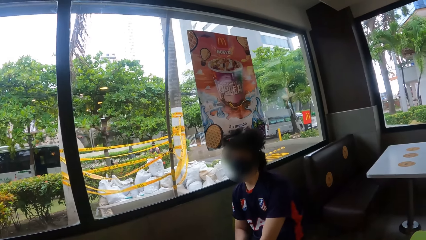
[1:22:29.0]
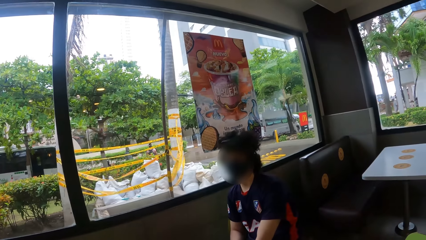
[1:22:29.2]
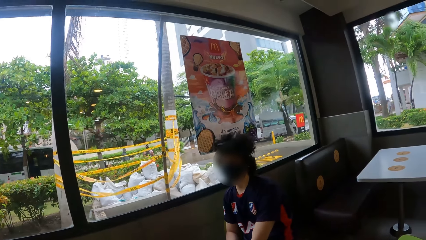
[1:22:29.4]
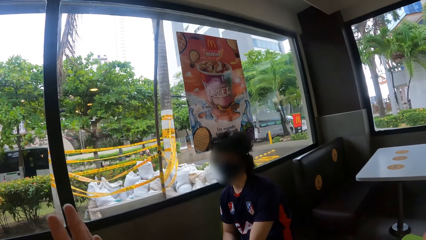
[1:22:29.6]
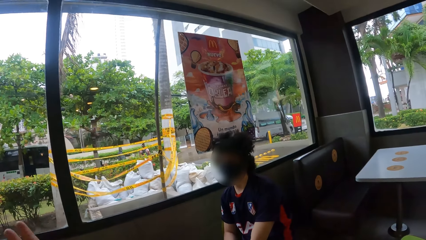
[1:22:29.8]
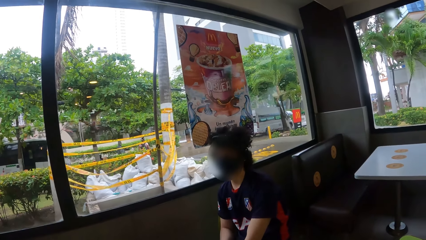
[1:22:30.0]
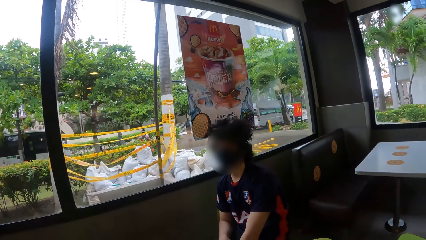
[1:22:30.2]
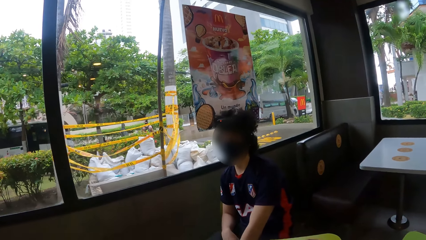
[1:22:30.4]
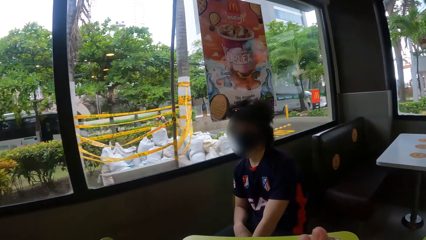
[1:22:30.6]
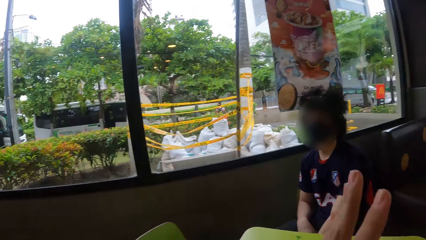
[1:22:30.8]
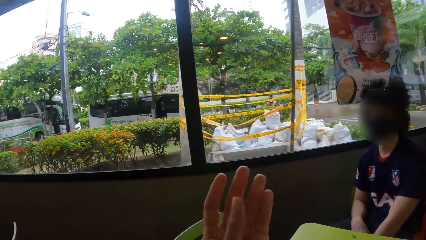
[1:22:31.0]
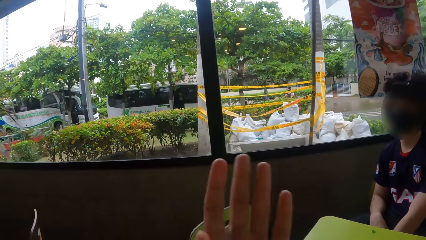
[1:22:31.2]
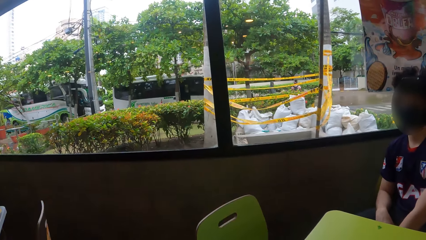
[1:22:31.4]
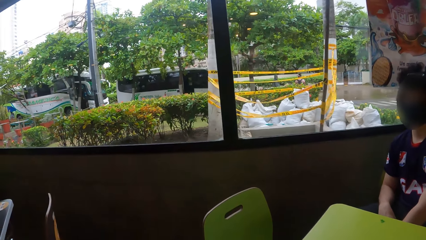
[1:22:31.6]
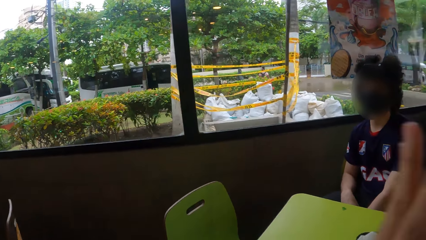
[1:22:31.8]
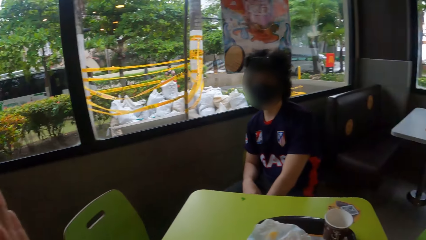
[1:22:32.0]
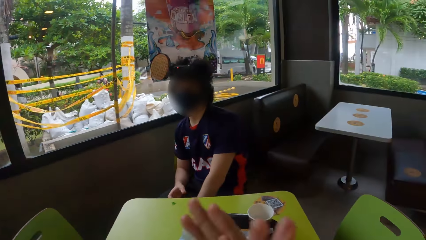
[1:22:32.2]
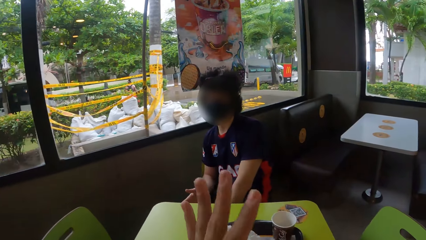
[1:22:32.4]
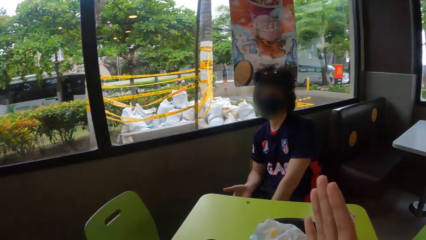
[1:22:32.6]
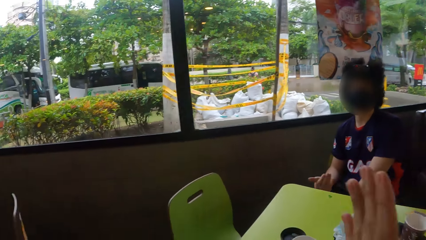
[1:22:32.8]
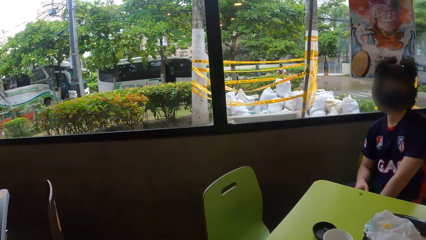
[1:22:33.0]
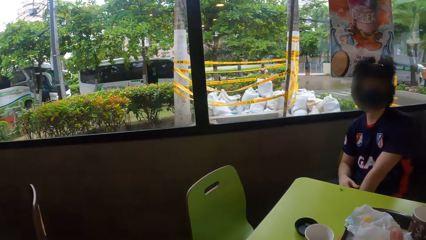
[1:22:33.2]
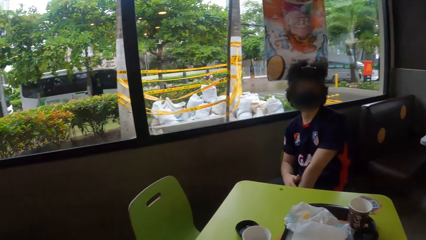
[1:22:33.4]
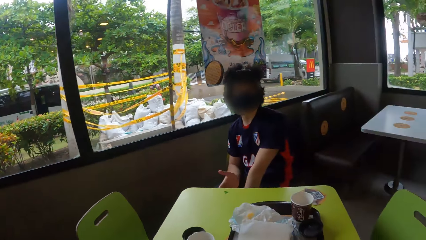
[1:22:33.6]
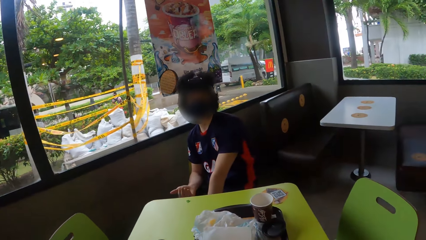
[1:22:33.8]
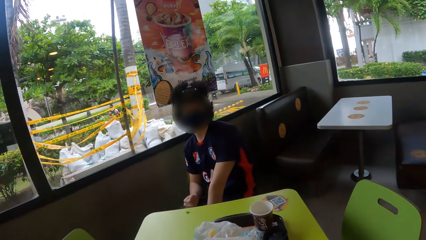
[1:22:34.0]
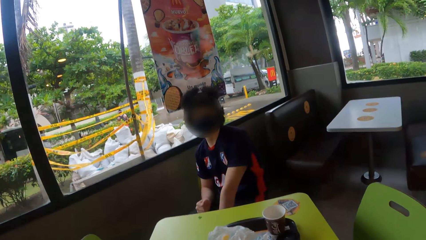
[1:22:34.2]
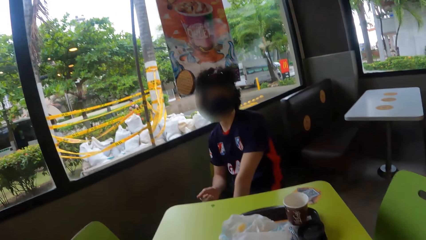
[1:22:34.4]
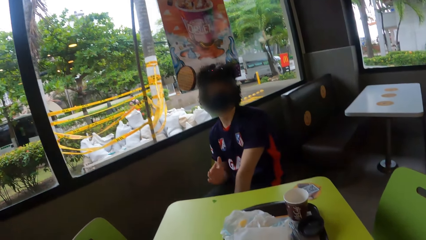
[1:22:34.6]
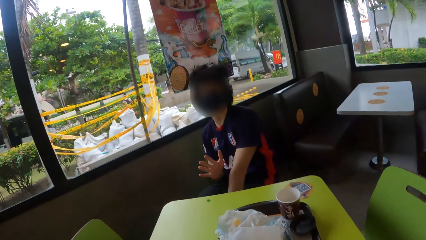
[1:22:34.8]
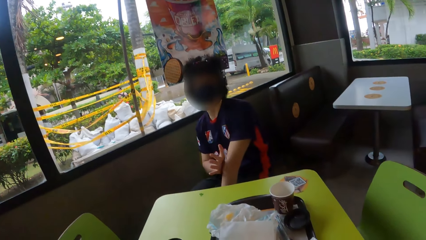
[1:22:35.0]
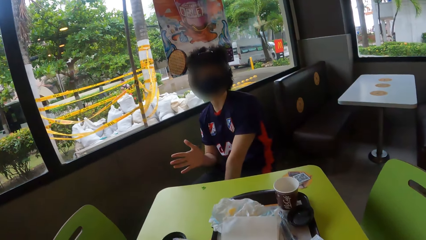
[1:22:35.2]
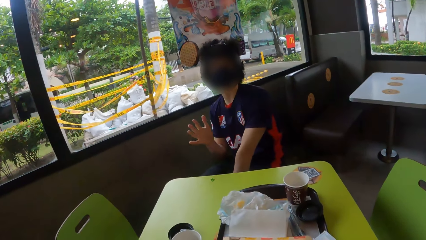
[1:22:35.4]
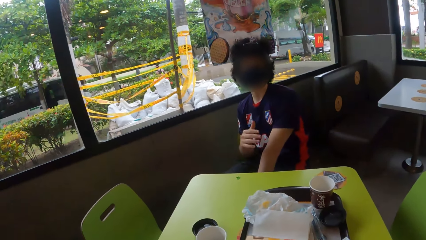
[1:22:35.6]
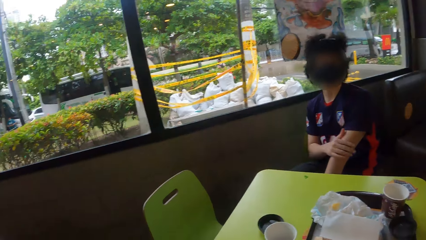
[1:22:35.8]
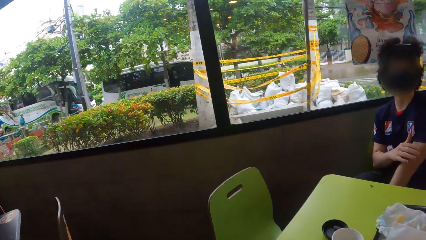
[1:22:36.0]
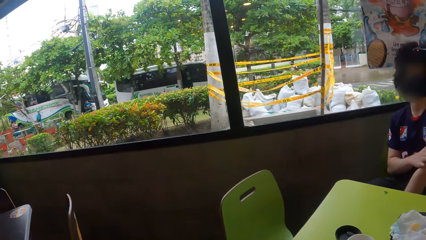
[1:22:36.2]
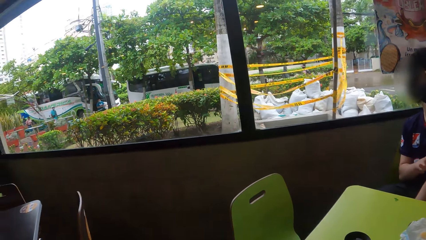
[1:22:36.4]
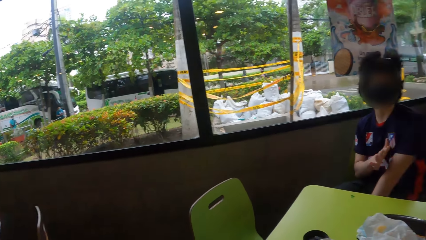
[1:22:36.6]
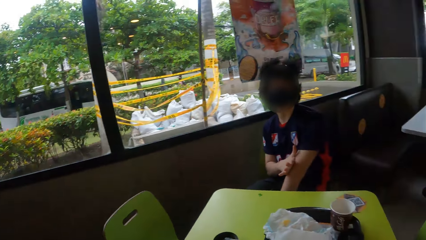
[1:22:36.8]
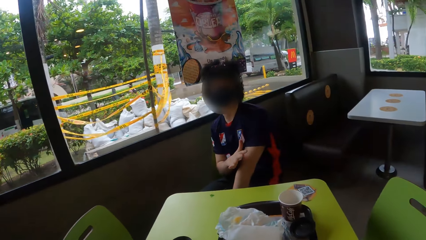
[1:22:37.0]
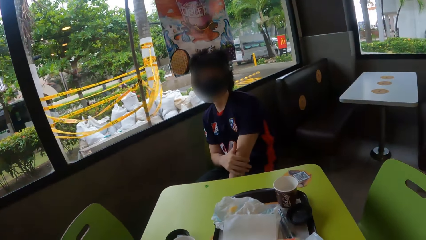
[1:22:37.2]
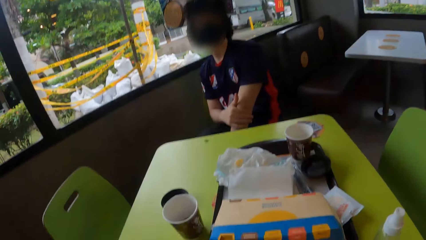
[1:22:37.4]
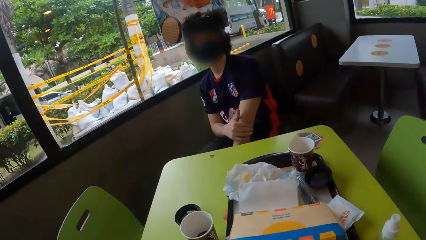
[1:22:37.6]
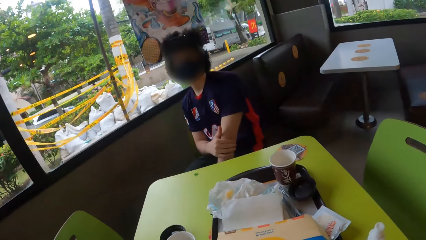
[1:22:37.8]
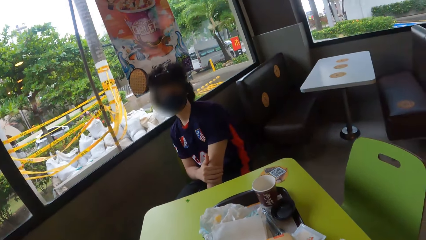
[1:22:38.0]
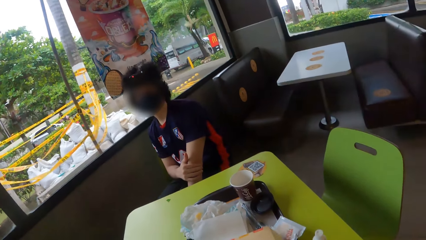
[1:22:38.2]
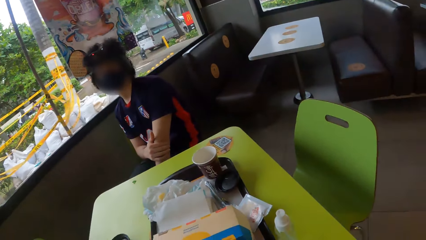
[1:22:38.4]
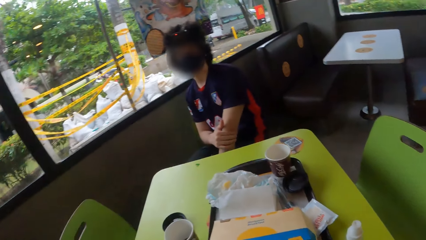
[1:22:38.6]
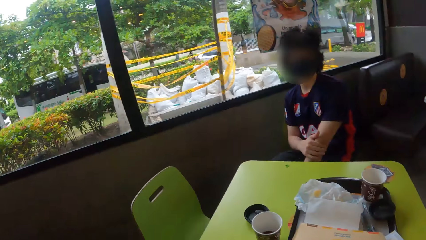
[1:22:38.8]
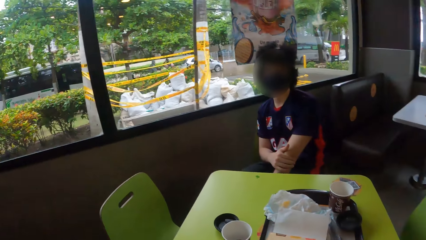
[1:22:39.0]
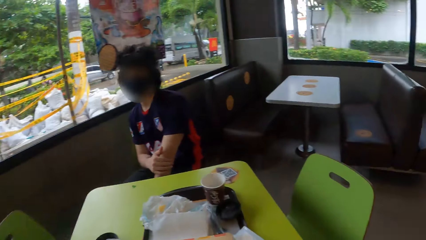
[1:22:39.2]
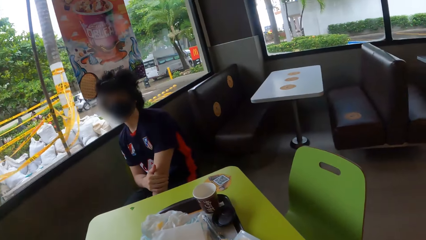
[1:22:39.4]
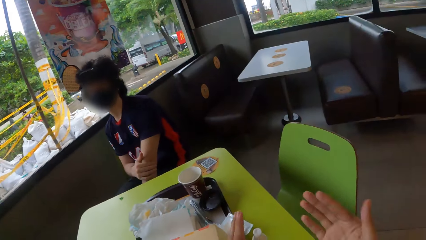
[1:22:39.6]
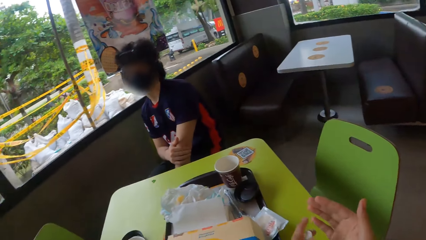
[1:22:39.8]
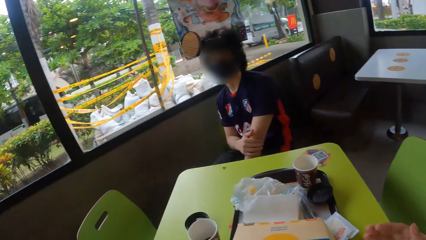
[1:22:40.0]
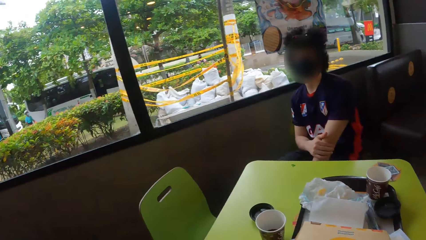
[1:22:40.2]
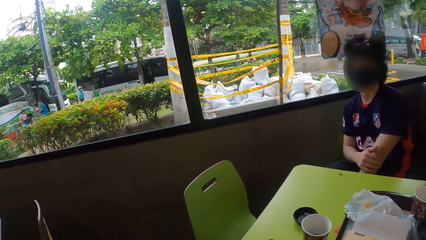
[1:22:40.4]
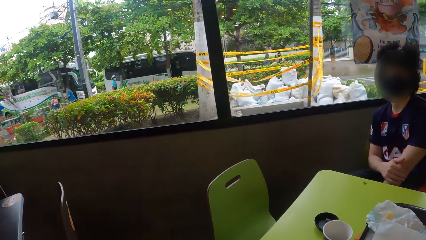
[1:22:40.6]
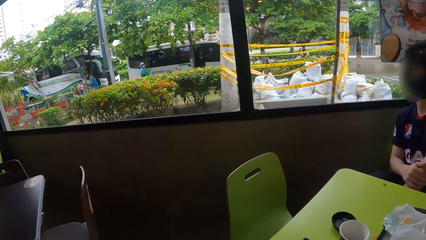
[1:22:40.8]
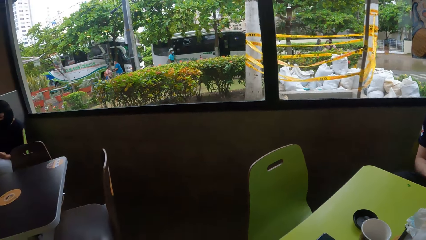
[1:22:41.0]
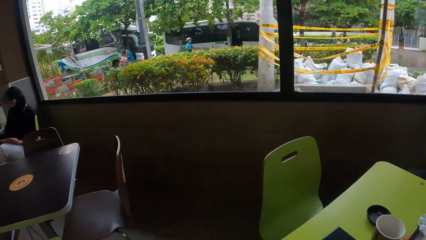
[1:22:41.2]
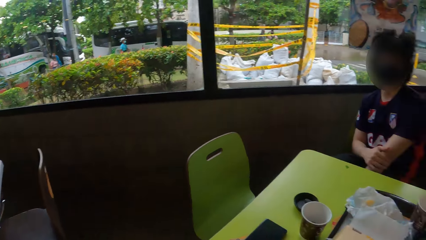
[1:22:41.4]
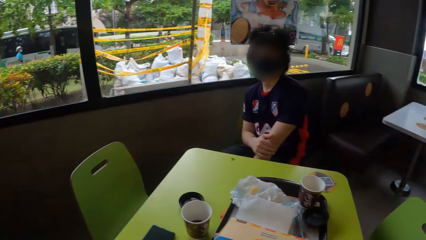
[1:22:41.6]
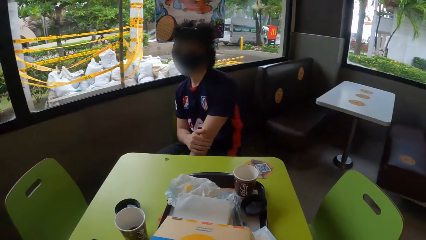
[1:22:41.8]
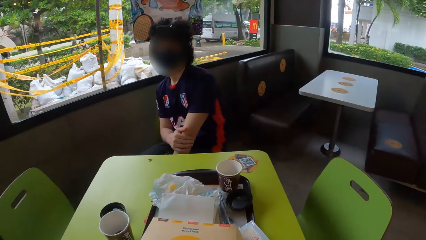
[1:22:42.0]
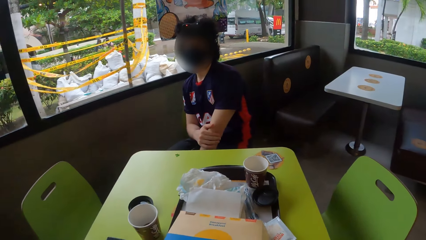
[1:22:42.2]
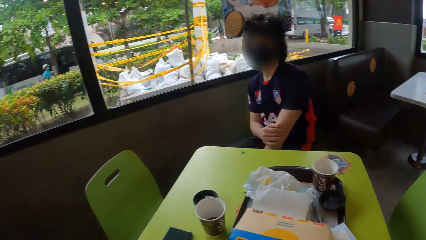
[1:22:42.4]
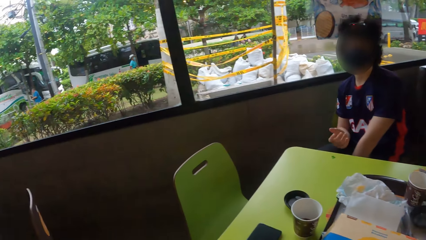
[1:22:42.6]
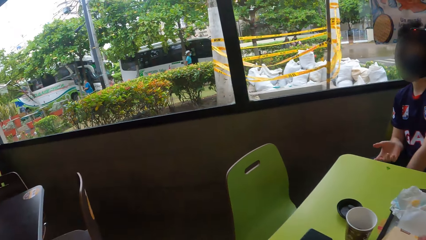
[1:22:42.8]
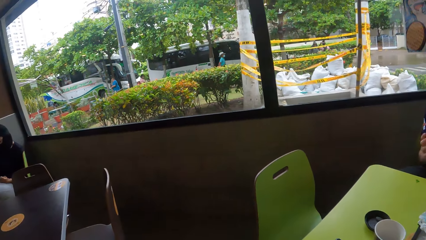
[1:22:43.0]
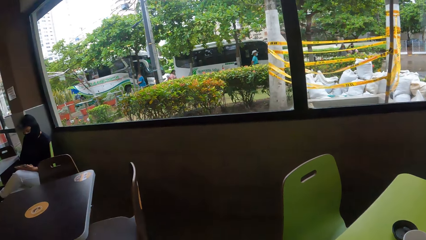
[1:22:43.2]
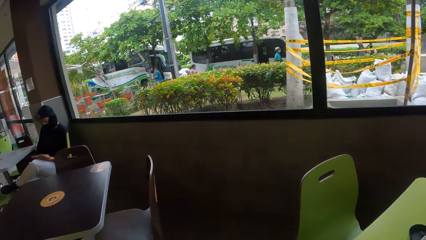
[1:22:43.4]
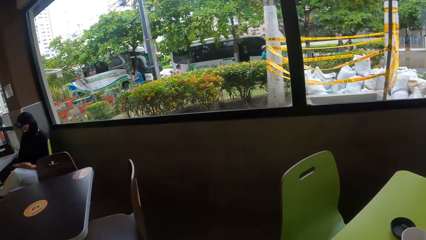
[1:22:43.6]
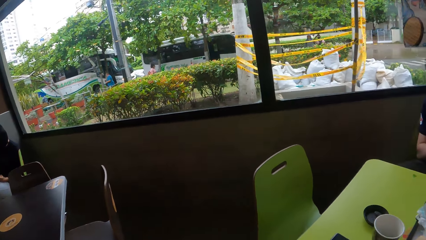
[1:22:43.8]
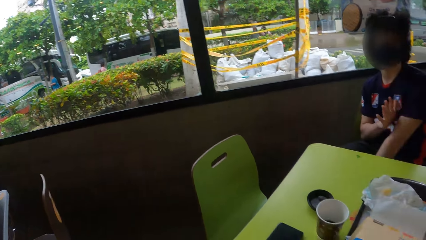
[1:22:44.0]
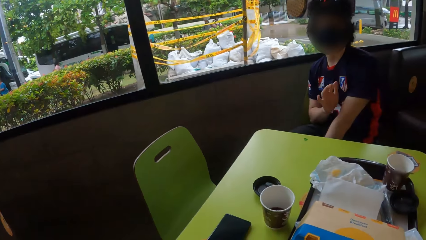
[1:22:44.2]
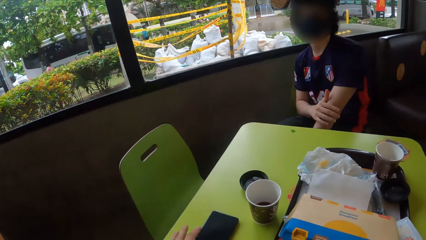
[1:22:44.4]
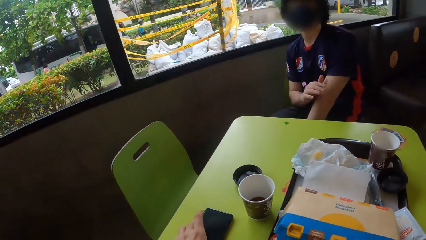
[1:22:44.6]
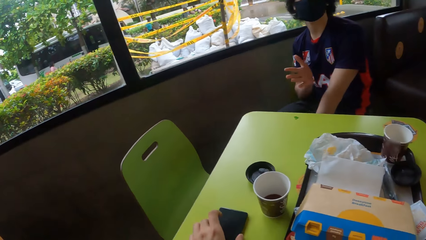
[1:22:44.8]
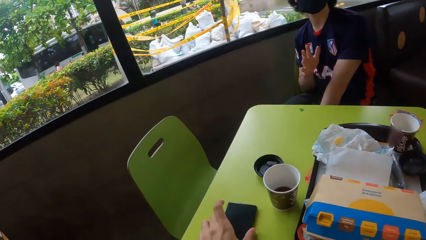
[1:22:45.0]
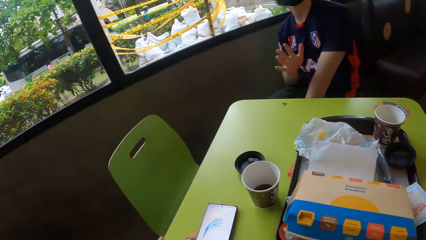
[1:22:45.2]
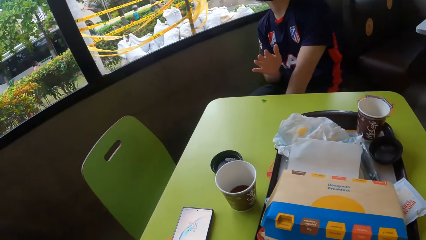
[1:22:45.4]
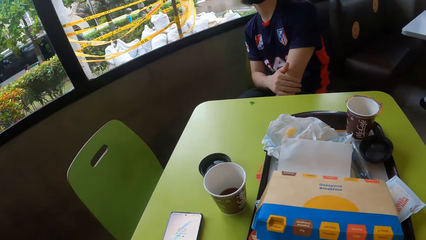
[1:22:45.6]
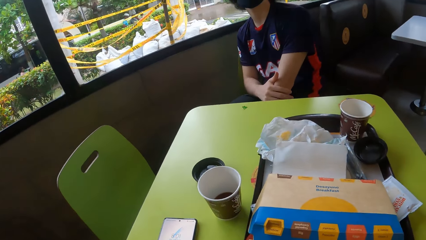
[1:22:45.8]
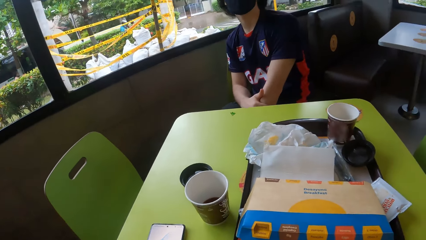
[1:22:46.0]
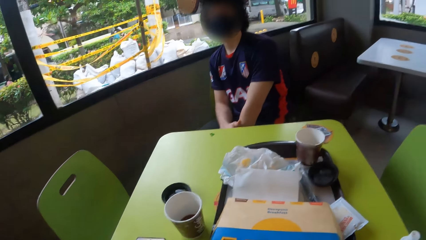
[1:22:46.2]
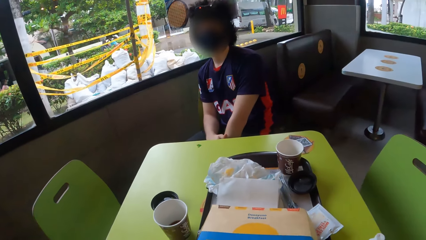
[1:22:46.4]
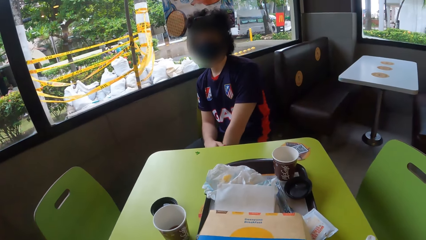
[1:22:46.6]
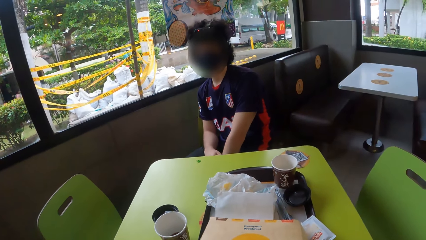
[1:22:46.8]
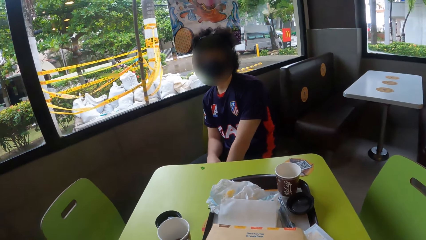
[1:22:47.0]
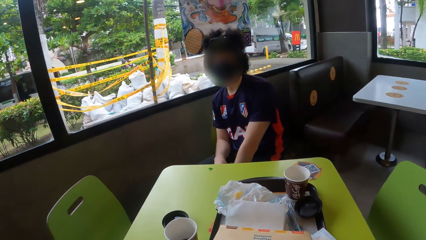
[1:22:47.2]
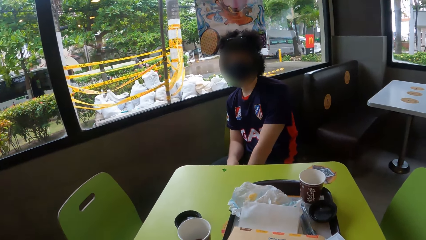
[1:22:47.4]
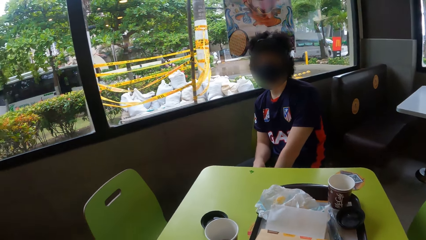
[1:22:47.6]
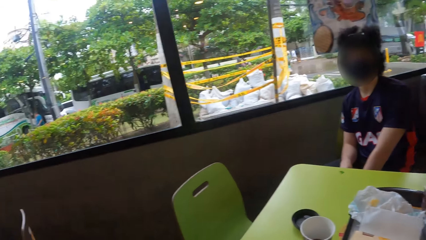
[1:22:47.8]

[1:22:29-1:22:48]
The camera wearer gestures with the left hand. They raise the hand and rub the hands. They interact with a man. The man gestures with the right hand. The camera wearer looks around the cafeteria. They gesture with the hands and point the hand. They look around the cafeteria. They interact with the man and open the phone with the left hand.
